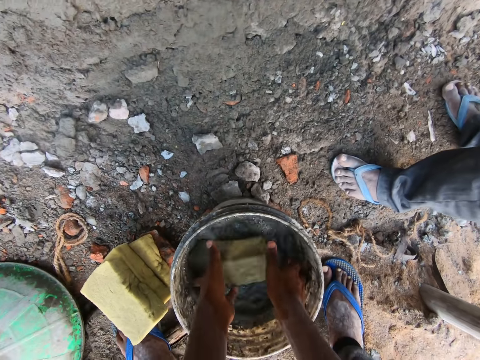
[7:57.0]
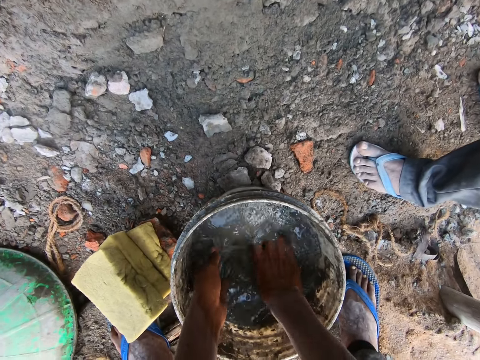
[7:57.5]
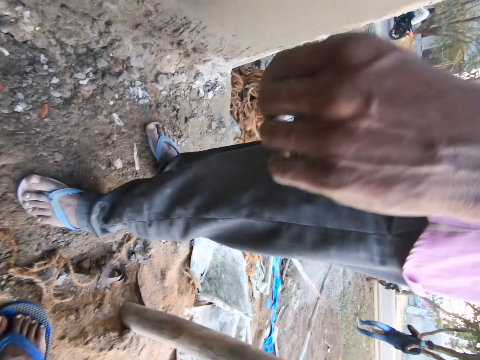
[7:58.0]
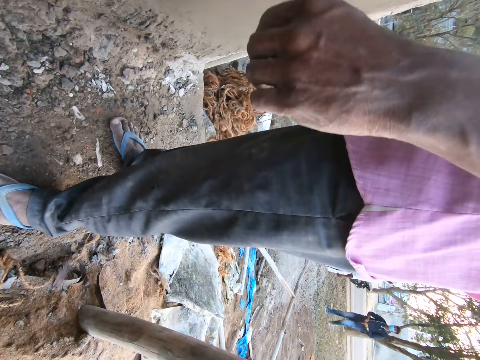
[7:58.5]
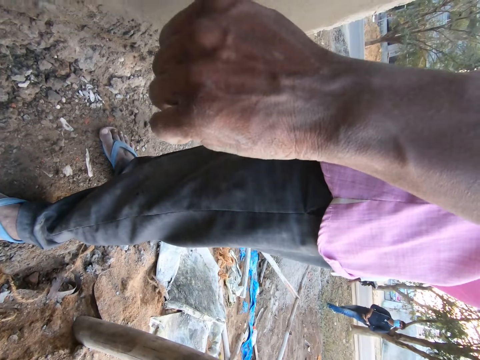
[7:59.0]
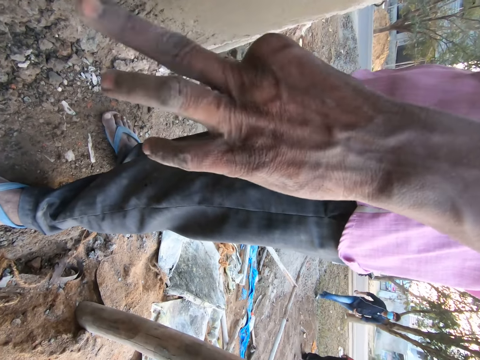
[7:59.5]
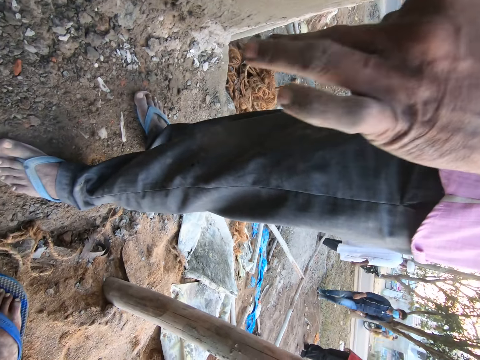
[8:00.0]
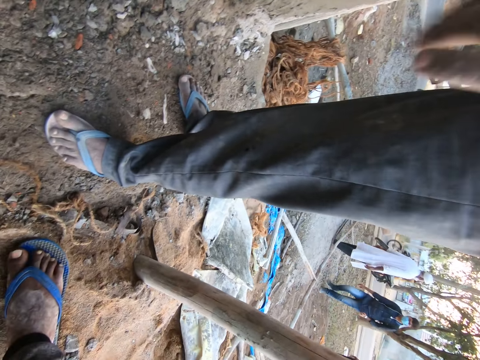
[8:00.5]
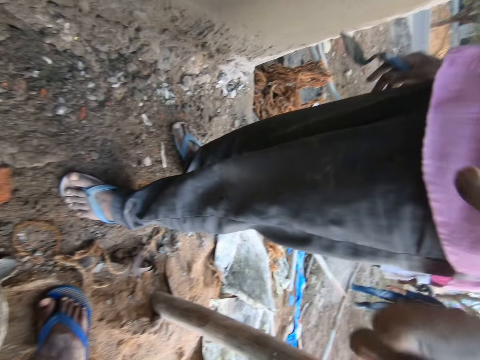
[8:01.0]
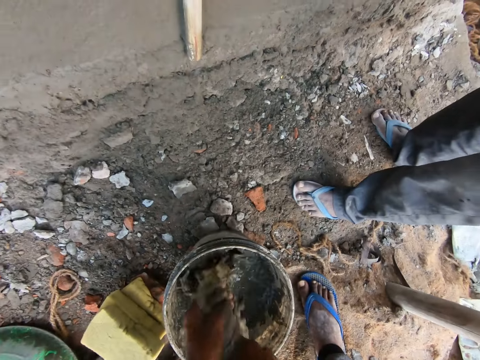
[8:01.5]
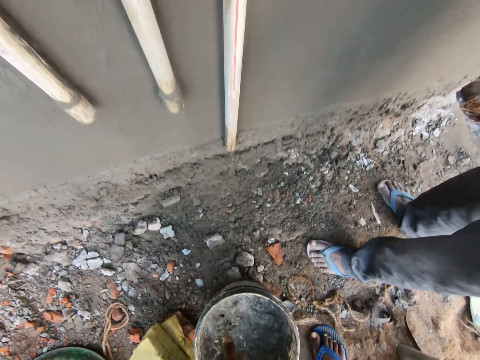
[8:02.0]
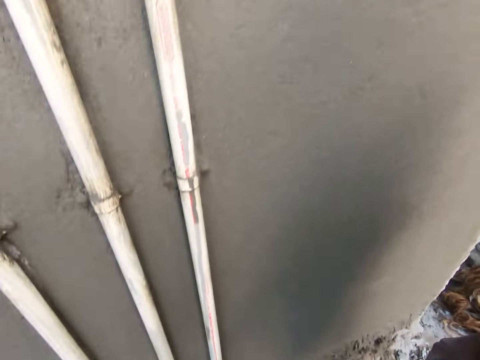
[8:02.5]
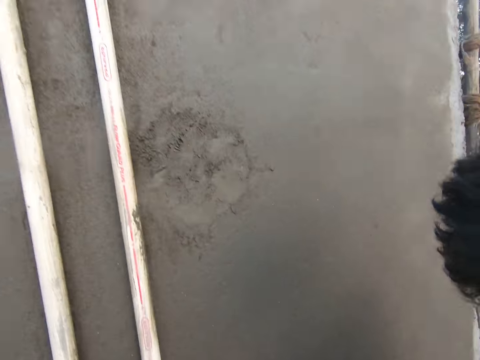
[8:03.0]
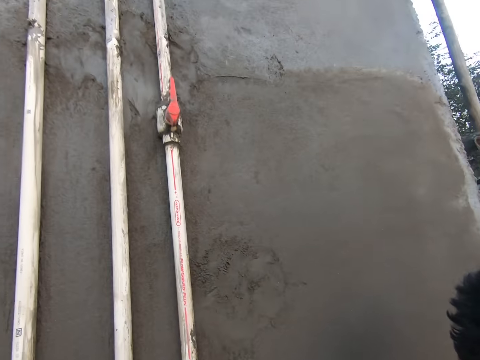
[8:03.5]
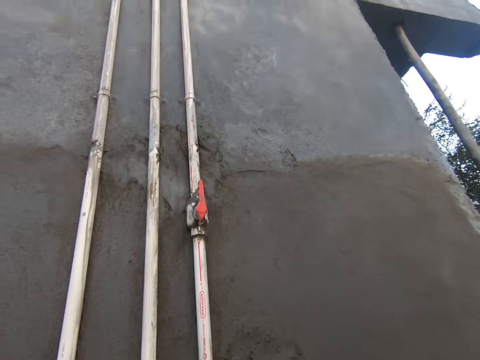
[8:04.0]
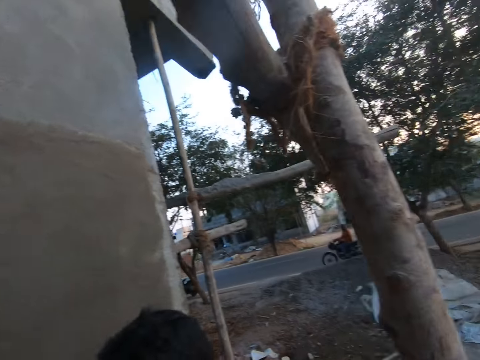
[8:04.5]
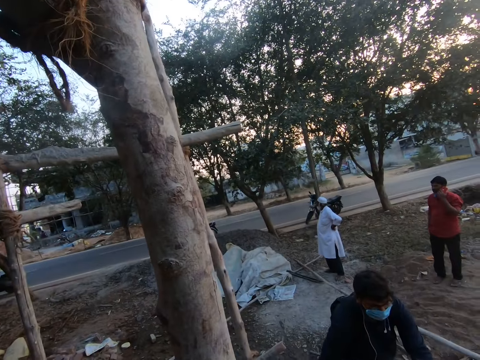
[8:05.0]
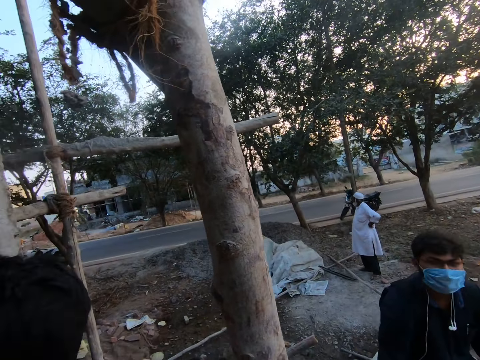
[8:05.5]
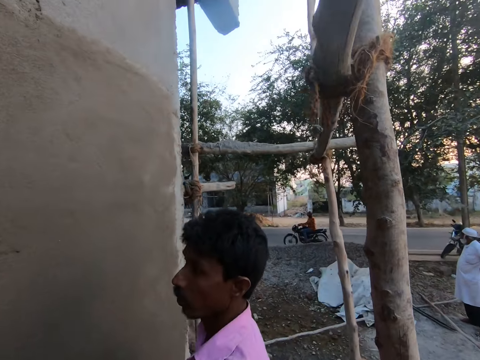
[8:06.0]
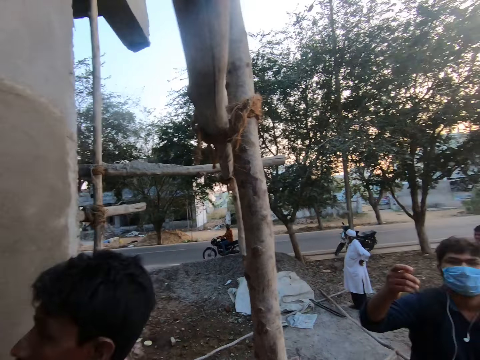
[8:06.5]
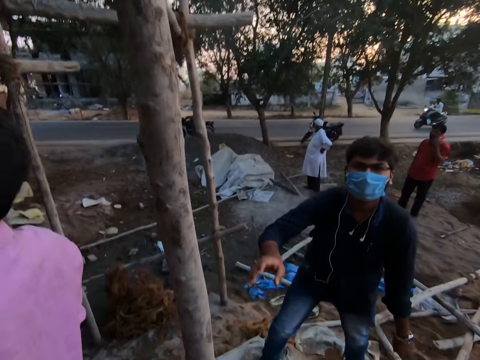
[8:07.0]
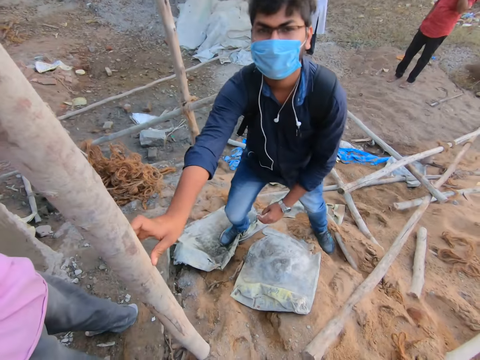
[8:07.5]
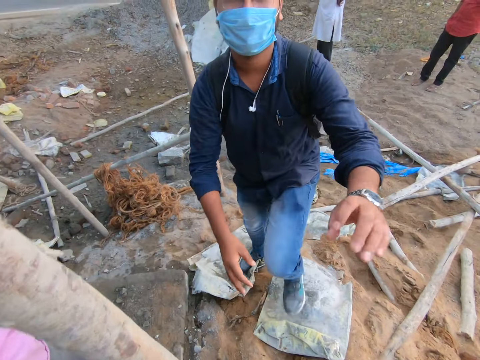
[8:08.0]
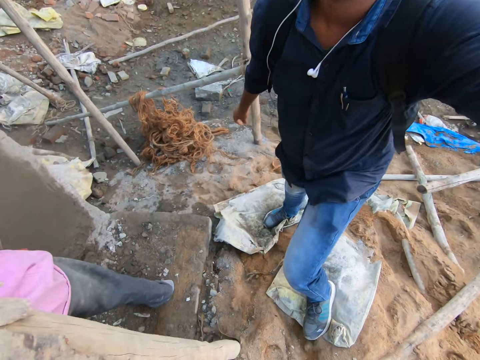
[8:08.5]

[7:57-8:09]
The camera wearer dips the sponge in water. He removes the sponge from the bucket. He stares at the compound. A man walks towards the camera wearer. The camera wearer squeezes the sponge with both his hands. He stands up. The man walks towards the camera wearer. The man holds the timber. The man touches the face of the camera wearer with his right hand.
